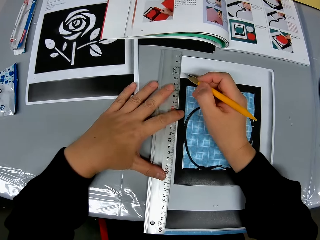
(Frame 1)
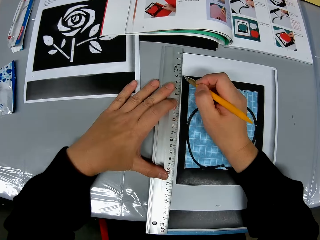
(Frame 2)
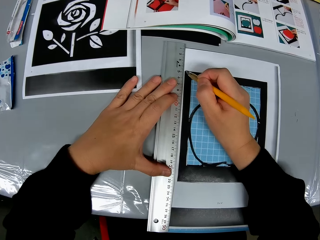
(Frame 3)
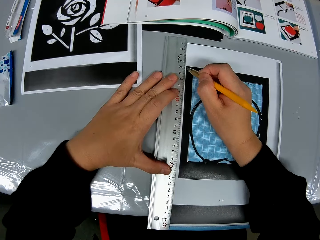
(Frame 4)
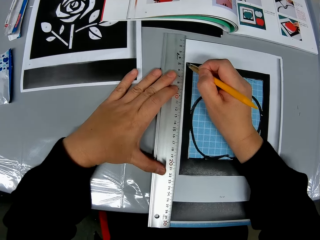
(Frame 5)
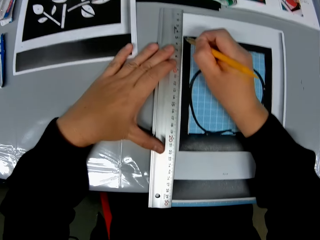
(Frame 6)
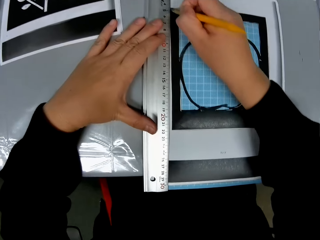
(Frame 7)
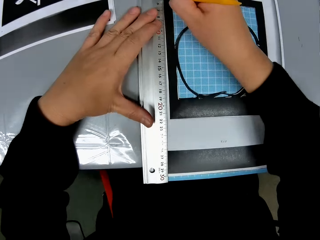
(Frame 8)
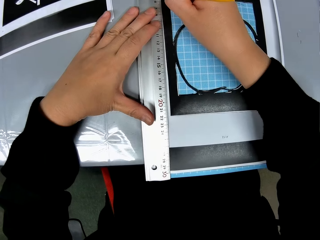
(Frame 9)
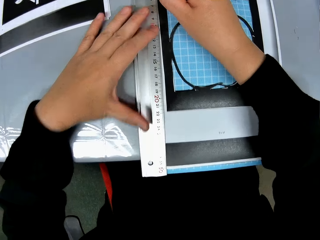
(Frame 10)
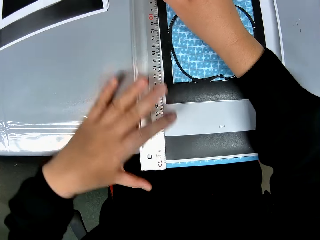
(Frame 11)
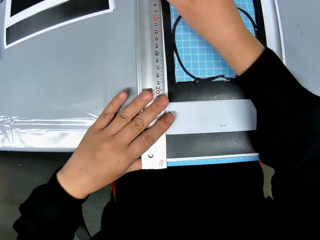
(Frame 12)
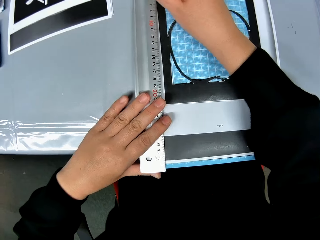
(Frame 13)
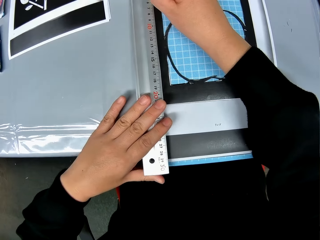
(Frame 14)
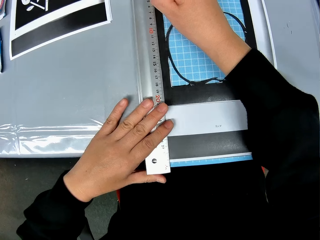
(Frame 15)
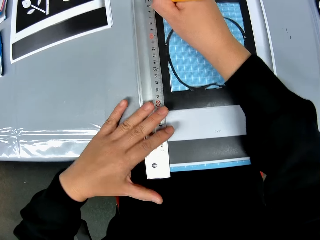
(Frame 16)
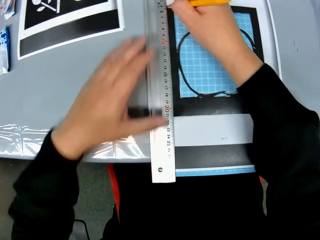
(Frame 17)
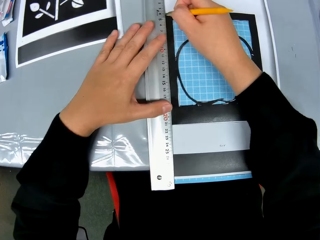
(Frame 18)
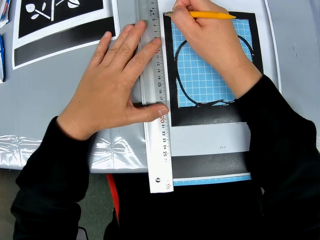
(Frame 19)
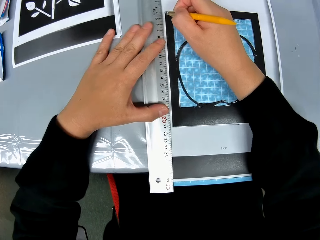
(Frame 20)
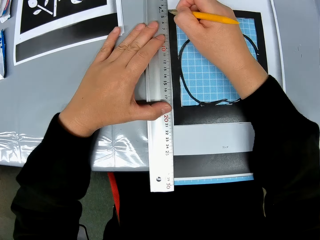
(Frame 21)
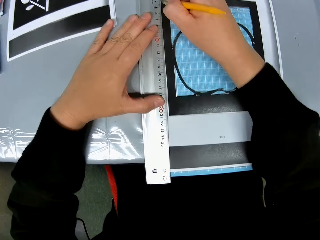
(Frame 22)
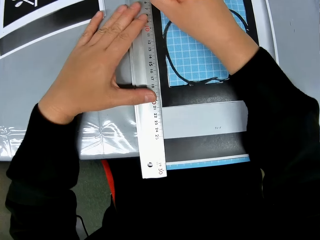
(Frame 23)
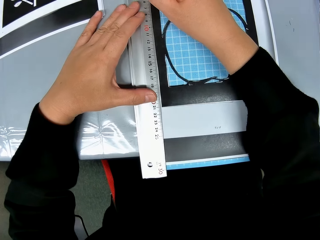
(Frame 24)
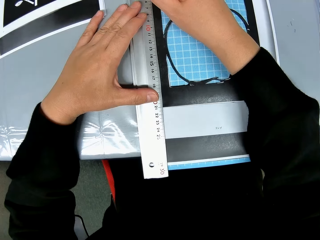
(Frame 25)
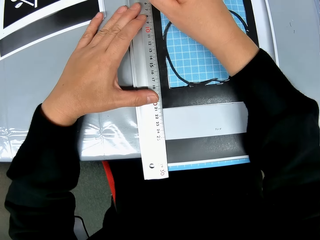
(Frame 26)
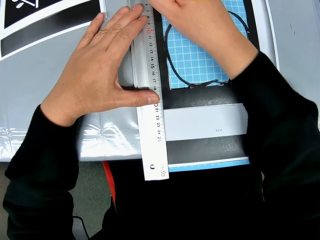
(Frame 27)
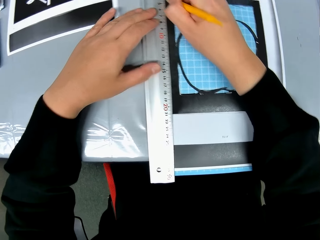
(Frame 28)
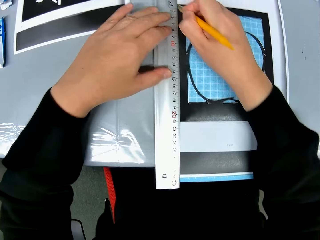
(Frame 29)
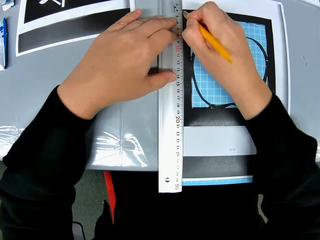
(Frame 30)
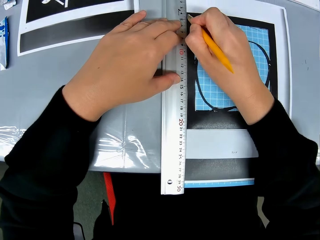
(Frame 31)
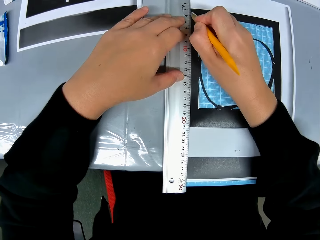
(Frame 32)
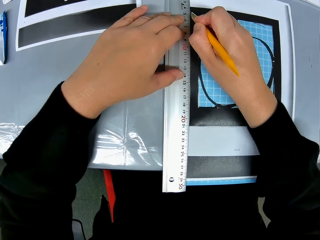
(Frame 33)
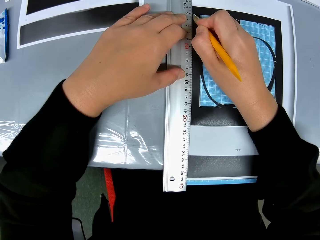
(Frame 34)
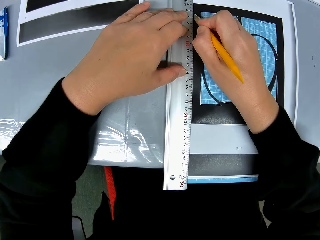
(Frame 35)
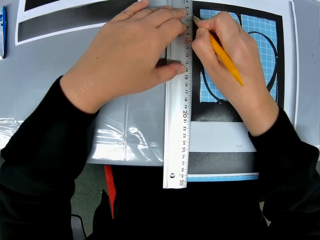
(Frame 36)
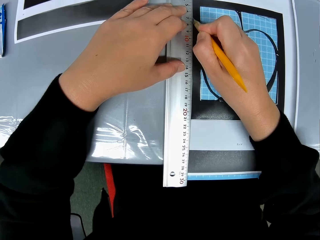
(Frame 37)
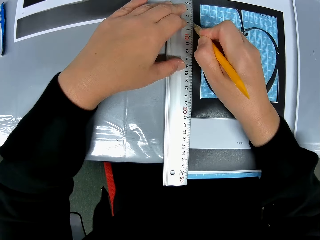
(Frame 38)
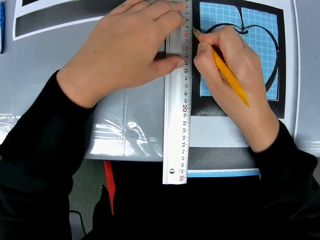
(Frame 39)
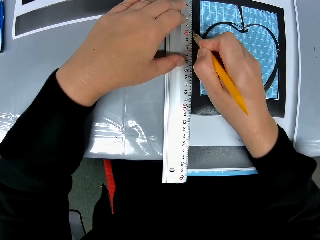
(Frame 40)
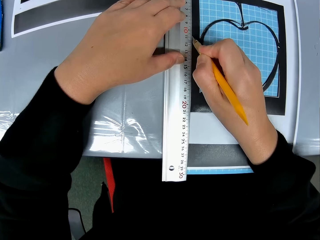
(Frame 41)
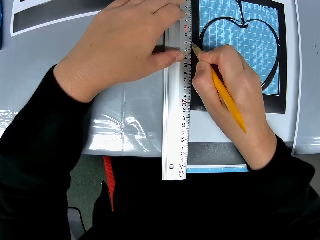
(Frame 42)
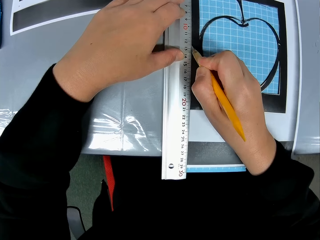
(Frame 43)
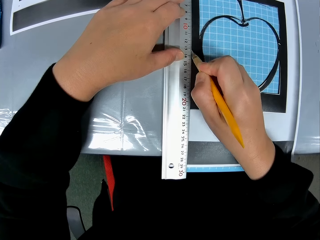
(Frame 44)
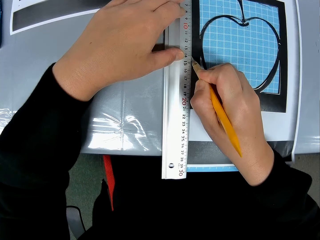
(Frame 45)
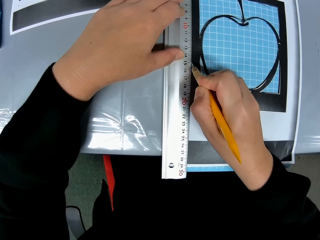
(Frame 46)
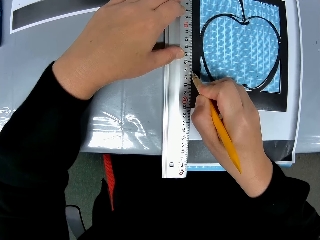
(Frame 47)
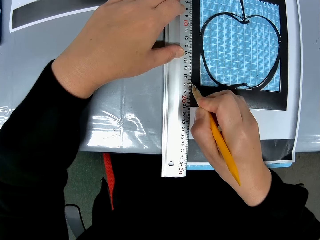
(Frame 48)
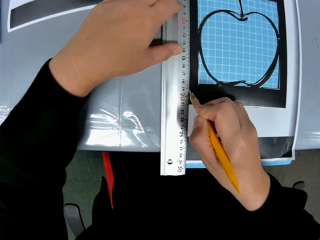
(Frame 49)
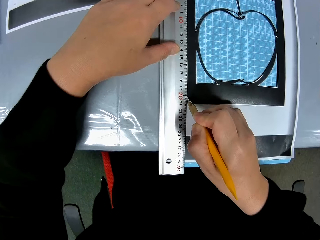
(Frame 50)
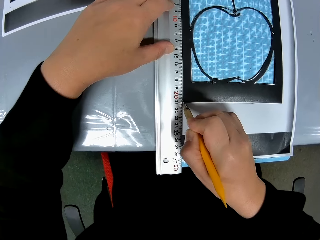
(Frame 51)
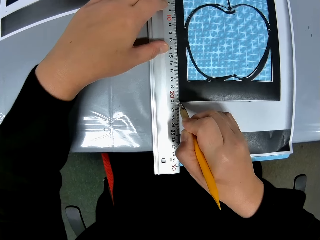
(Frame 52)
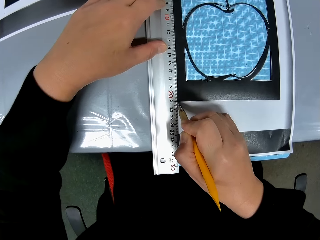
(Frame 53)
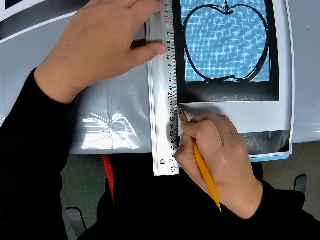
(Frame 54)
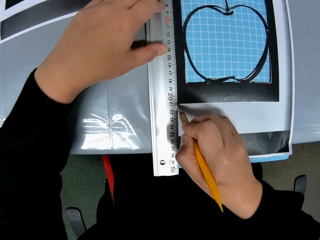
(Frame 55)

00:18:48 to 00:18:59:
The camera wearer places back the ruler on the craft sheet. They cut the craft sheet with the cutting stencil.

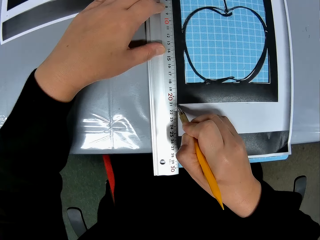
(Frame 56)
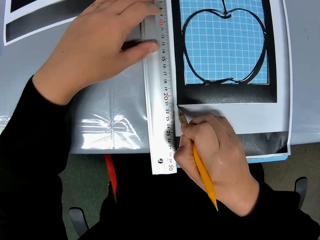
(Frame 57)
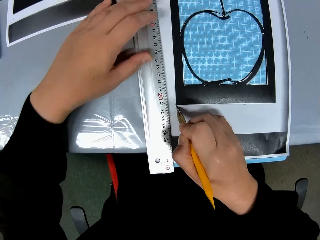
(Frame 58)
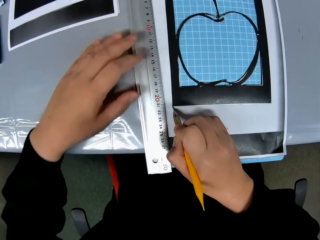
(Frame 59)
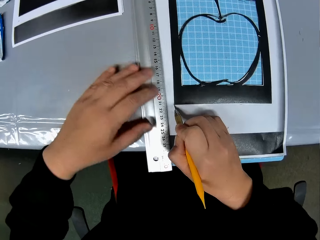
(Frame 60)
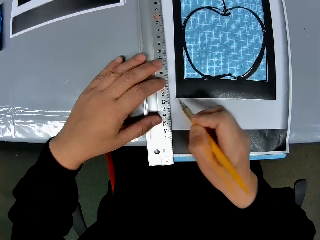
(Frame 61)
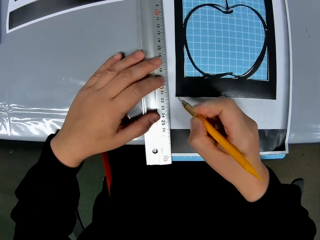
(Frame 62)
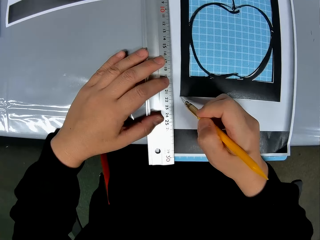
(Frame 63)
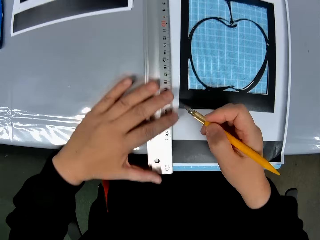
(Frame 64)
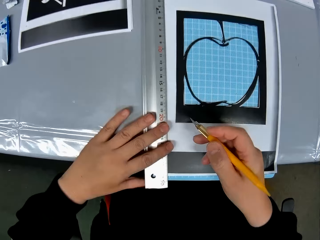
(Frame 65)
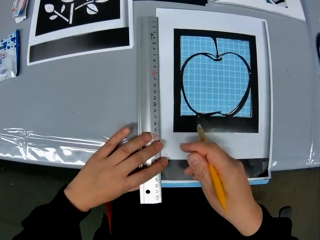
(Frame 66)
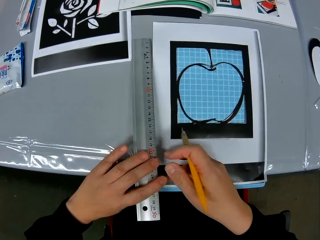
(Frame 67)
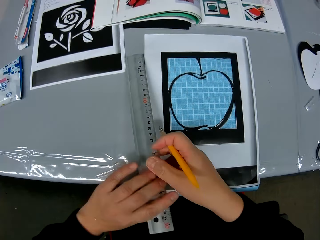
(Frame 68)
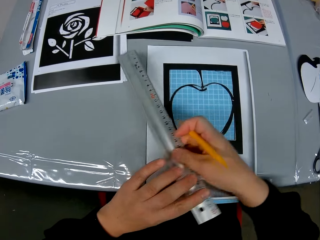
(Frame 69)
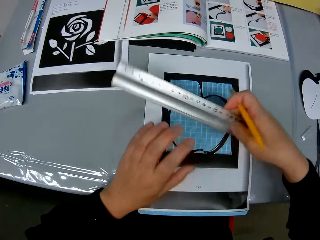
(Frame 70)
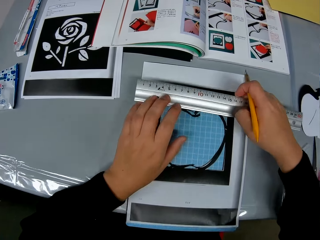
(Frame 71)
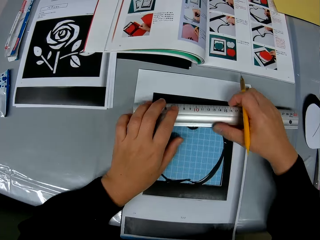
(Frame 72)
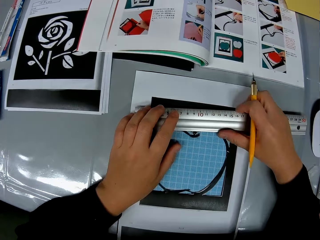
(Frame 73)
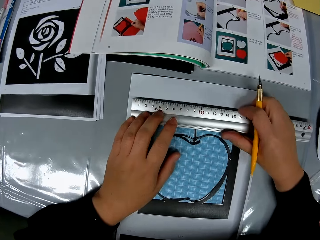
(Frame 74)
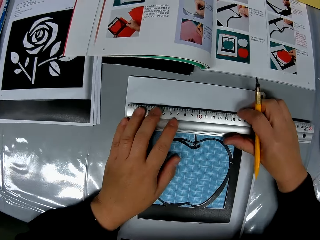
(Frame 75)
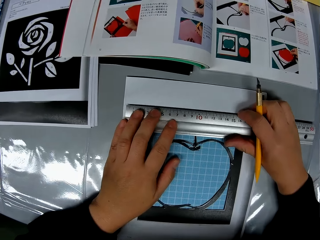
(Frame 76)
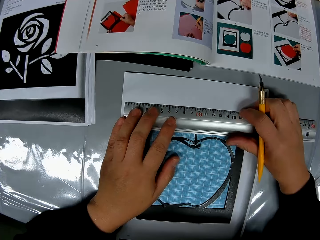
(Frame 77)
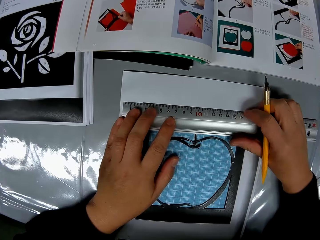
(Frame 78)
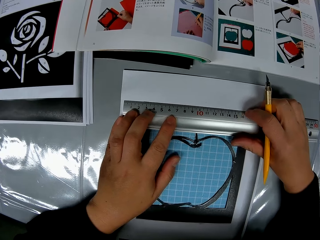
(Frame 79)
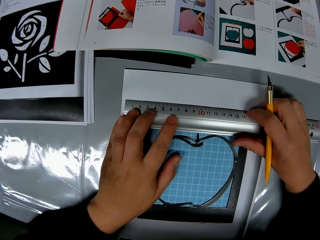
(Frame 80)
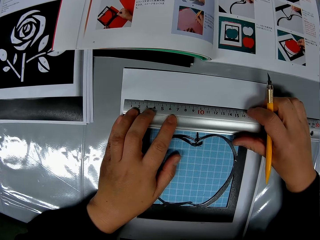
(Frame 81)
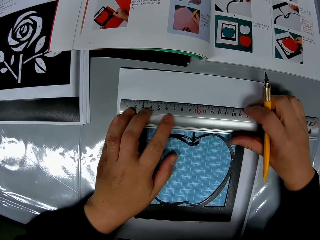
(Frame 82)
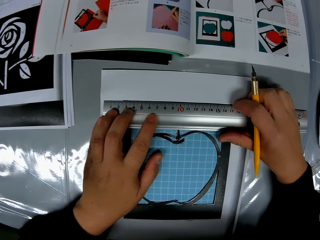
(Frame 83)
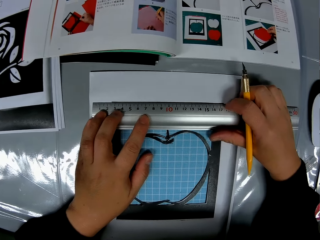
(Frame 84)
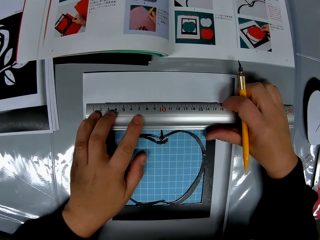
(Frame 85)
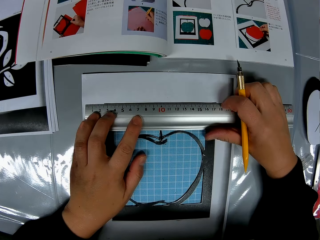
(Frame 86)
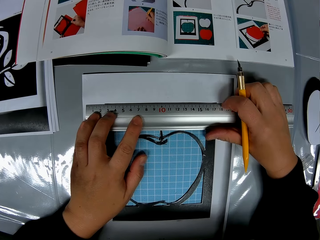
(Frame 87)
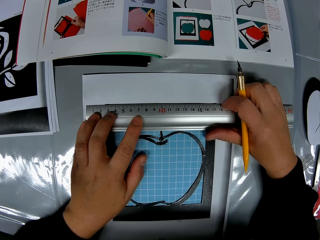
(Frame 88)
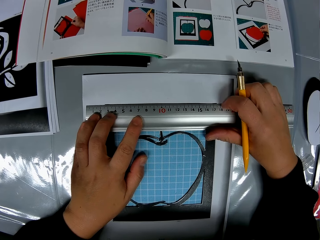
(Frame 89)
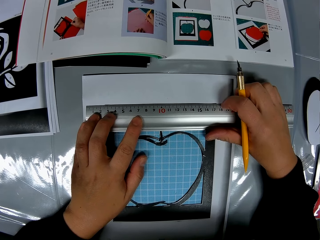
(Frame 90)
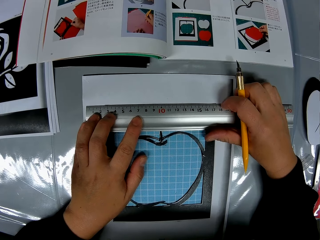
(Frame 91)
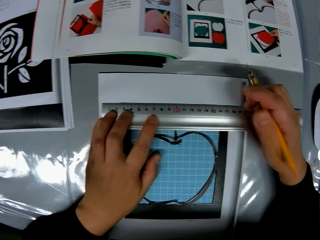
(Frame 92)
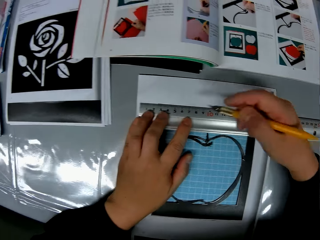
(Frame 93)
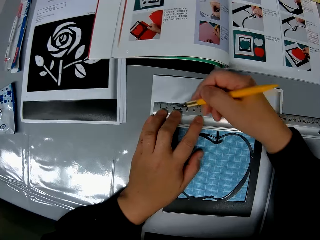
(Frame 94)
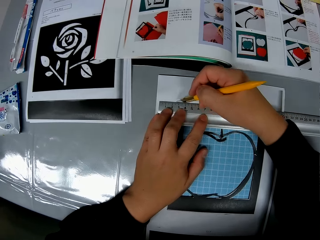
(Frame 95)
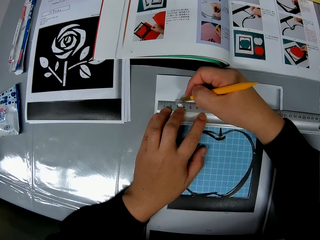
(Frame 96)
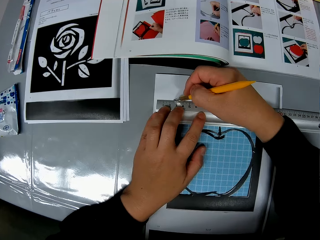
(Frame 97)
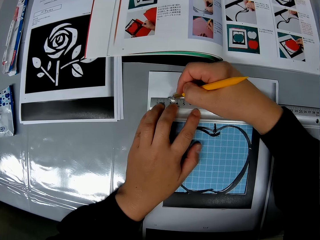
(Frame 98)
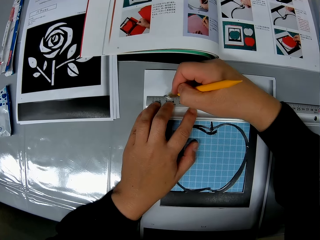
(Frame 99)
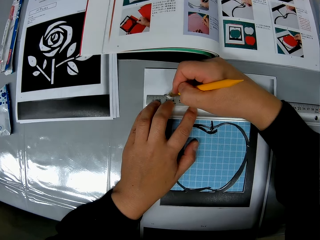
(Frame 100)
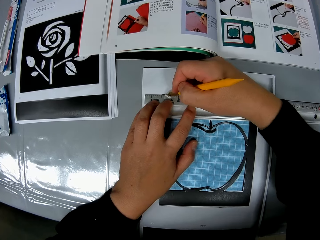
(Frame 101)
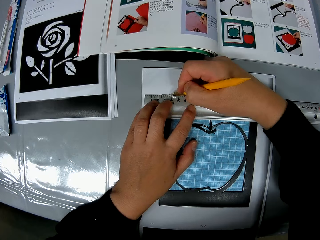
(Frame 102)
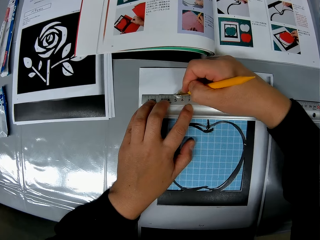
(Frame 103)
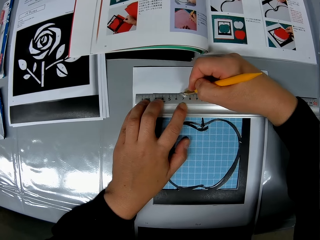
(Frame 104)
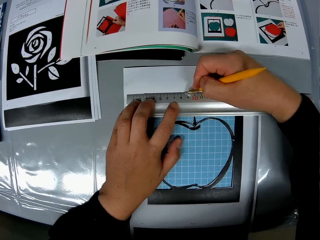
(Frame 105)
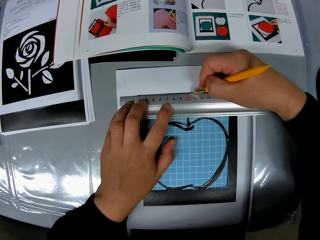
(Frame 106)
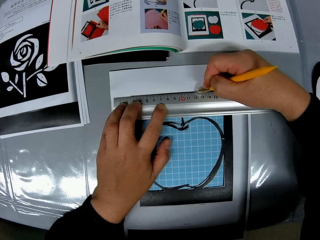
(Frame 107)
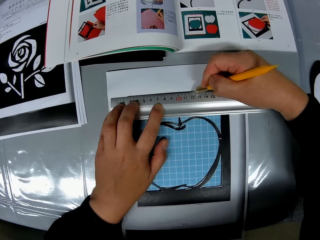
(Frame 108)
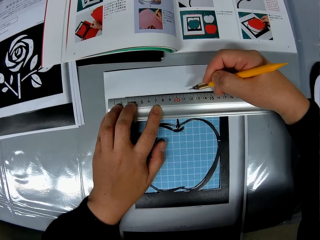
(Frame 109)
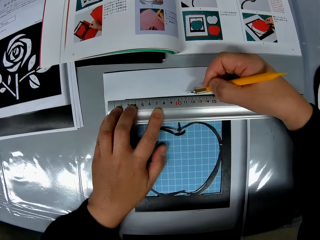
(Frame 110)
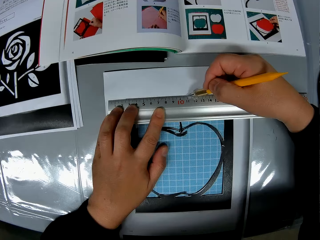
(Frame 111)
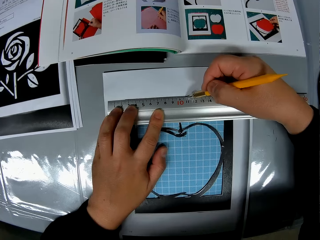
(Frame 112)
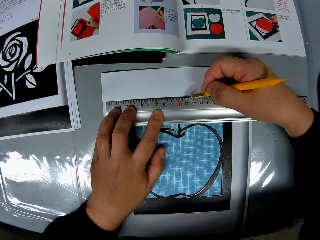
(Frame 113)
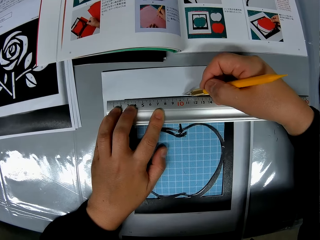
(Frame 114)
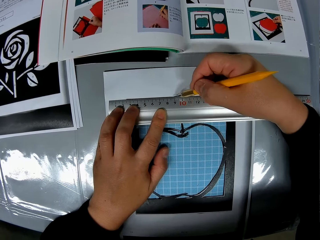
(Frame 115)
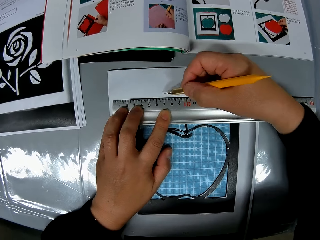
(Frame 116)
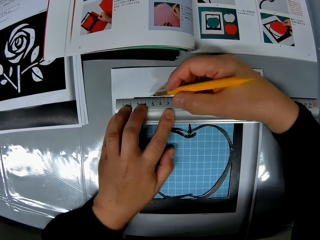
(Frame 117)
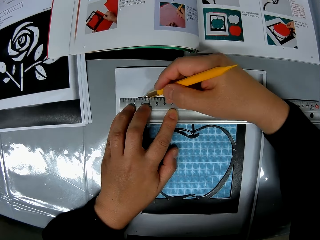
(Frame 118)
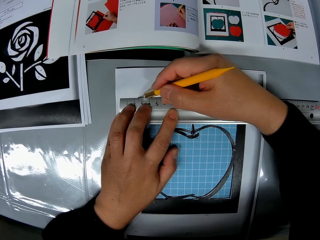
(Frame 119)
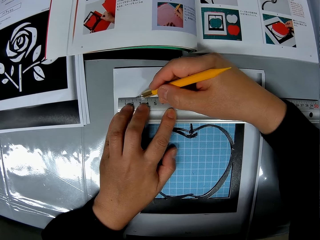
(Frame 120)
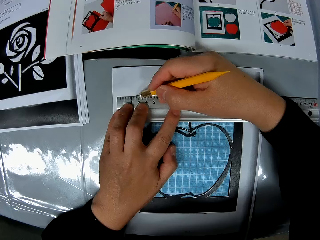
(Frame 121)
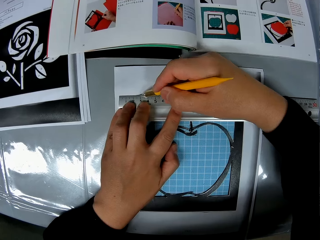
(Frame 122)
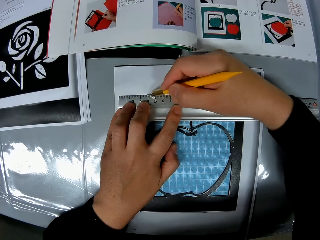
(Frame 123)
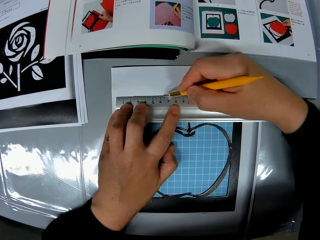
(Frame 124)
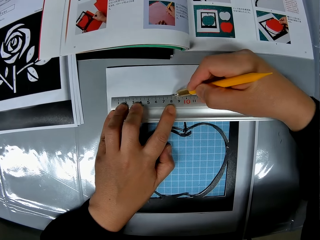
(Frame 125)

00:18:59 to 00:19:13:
The camera wearer changes the direction of the ruler on the craft sheet. They cut the craft sheet with the cutting stencil.
